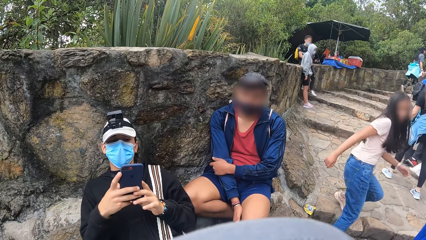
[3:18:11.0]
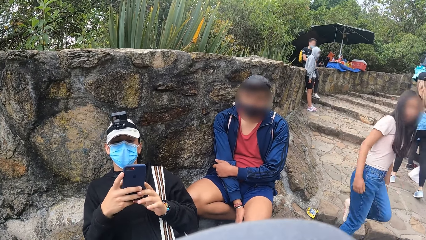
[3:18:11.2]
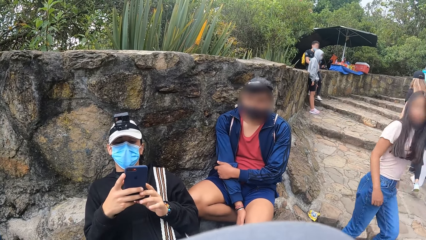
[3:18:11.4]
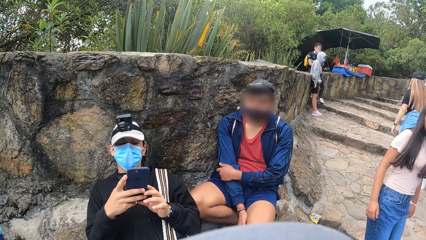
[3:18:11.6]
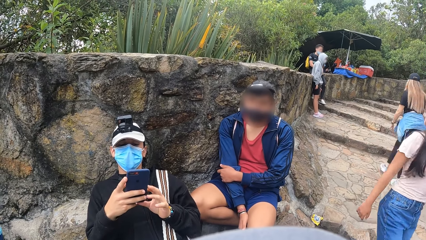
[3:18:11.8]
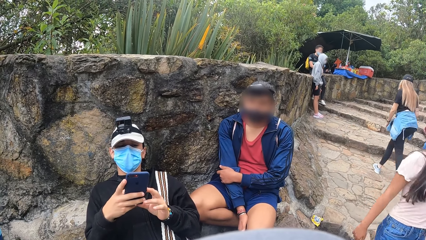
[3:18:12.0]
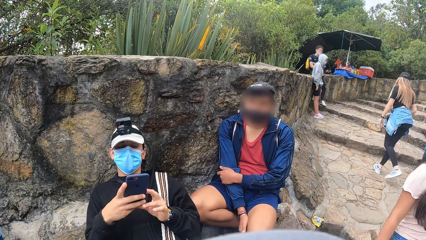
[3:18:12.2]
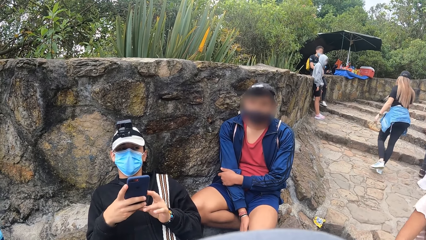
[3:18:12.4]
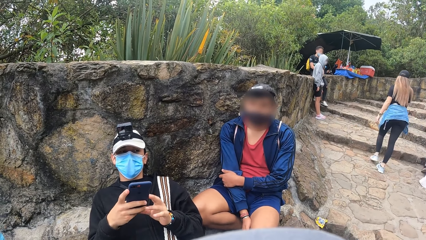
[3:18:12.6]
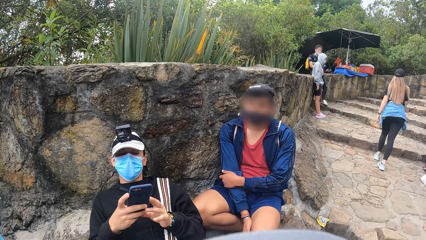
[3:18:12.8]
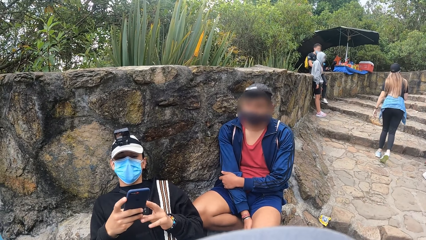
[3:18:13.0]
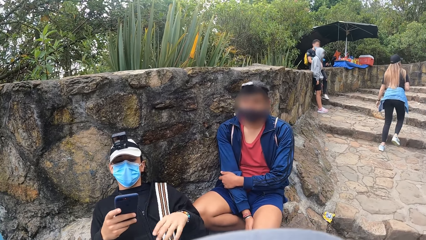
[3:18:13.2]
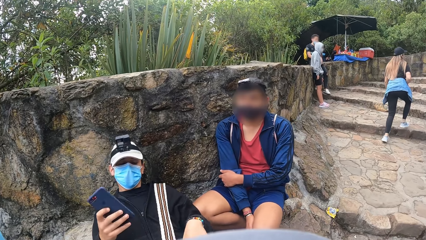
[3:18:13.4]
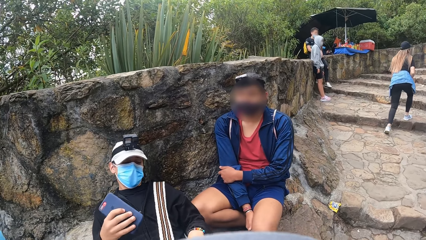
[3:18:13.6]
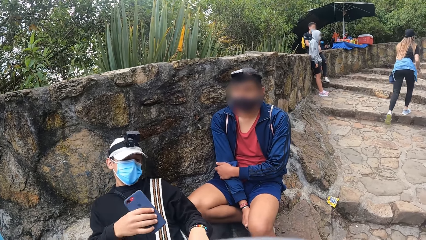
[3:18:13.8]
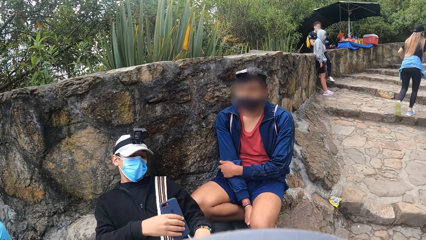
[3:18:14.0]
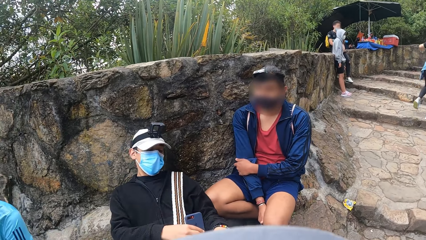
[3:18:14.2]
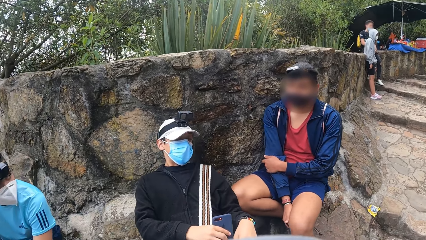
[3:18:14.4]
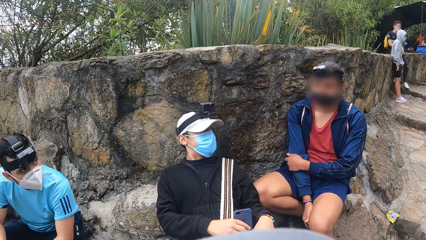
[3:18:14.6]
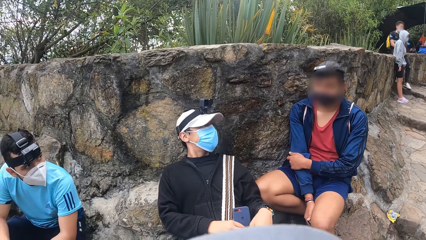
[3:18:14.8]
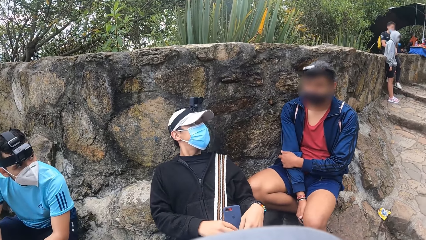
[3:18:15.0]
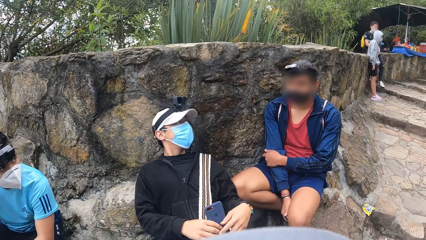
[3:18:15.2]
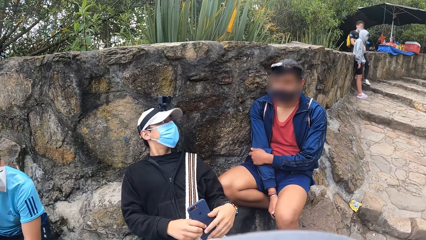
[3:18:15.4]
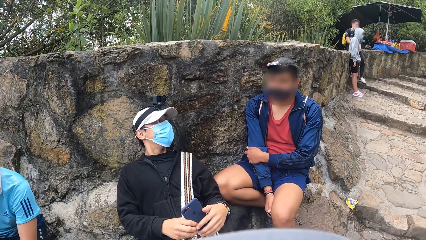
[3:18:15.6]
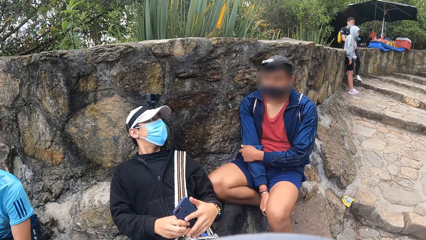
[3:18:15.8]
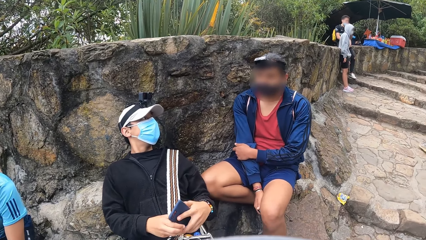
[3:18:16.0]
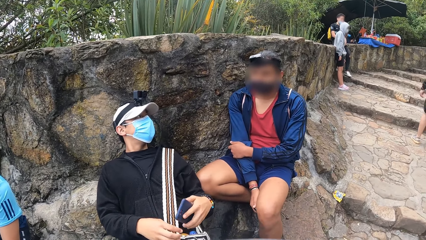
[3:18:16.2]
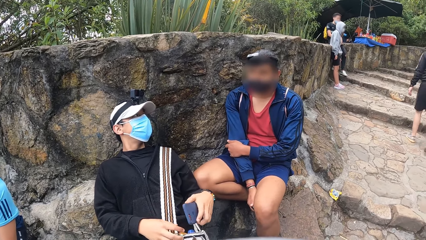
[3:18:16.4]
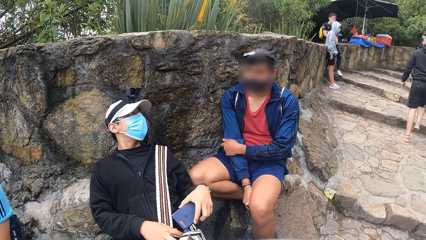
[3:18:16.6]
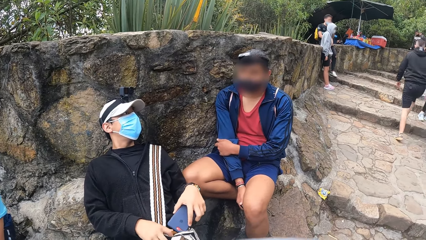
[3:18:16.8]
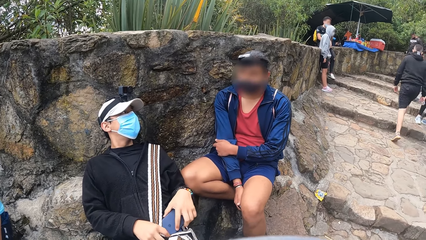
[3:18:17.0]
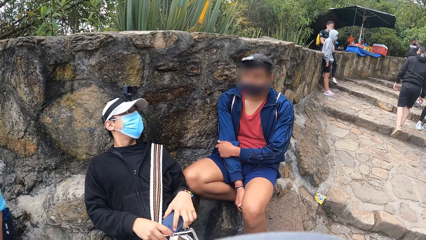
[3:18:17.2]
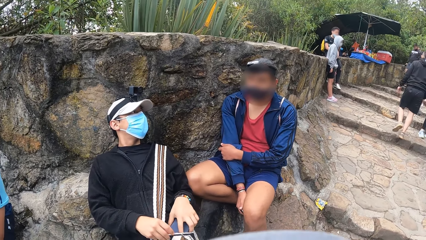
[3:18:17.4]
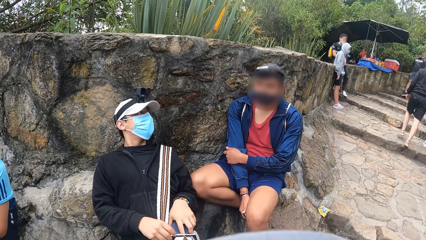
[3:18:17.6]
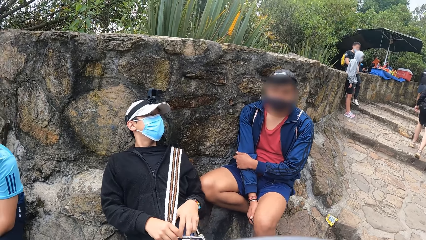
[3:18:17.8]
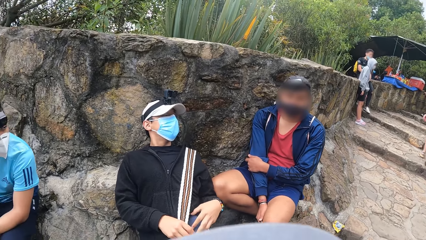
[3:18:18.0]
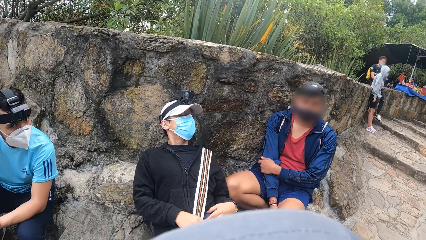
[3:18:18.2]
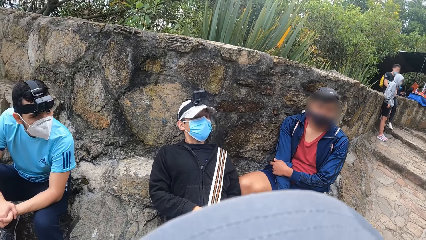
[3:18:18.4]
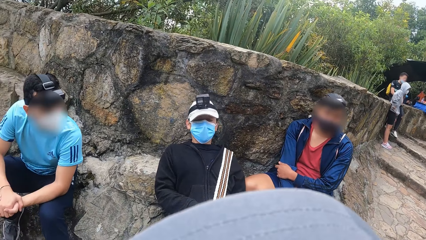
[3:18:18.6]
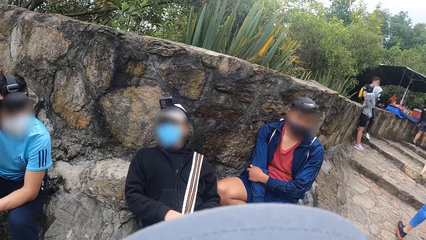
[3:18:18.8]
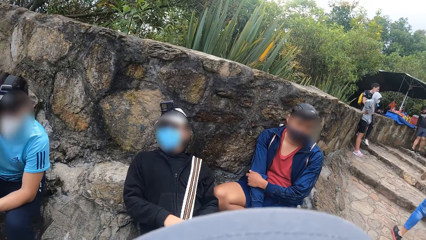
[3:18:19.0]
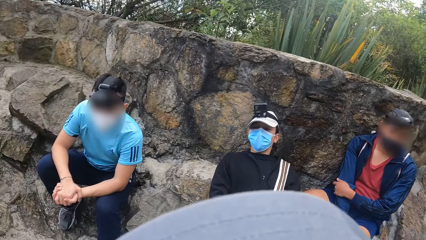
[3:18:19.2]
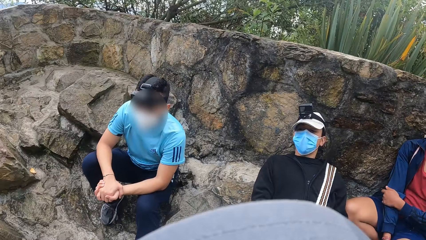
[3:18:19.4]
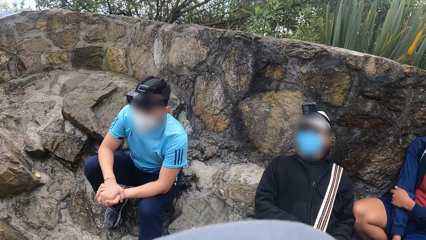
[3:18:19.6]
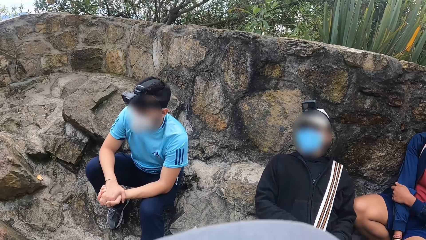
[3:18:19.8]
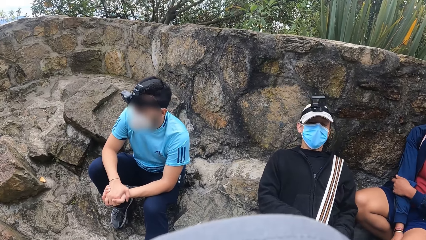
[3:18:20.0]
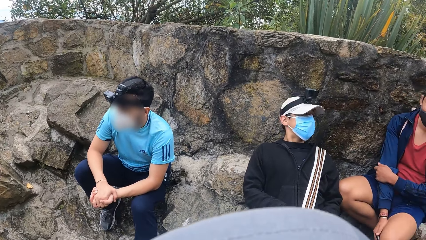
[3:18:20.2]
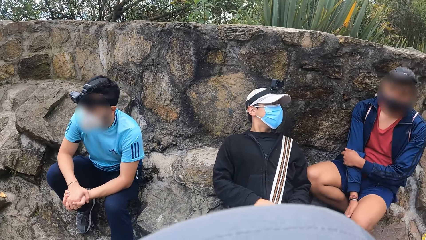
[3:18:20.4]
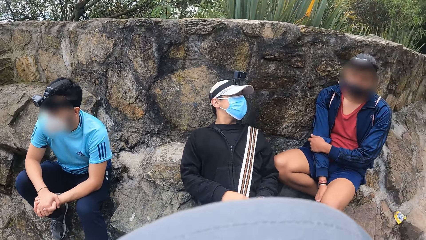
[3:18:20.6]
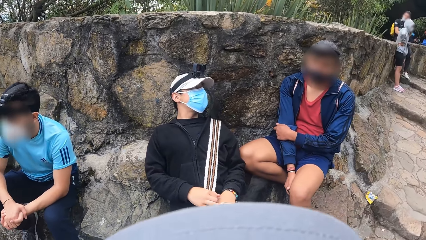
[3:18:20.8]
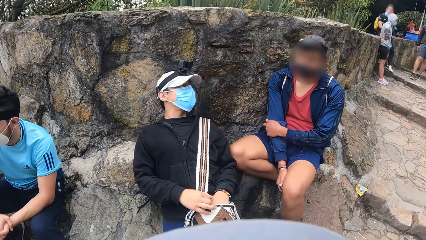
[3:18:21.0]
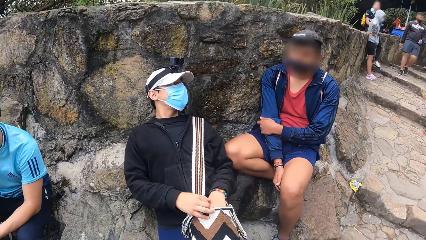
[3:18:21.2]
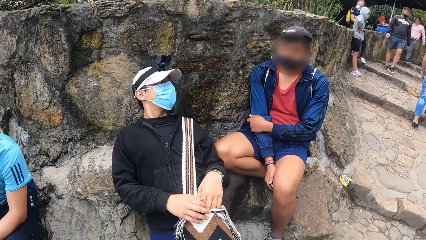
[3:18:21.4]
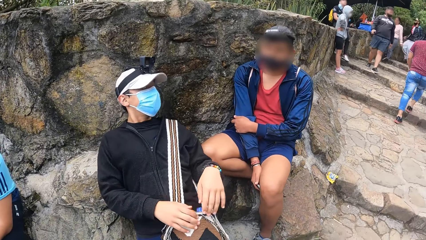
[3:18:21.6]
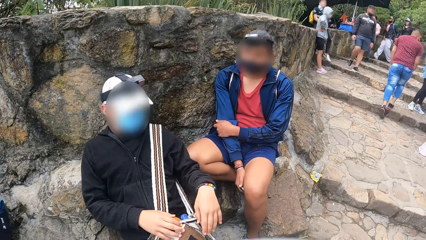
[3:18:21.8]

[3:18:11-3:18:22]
The man holds the phone with his left hand and puts the phone in a bag with his right hand.

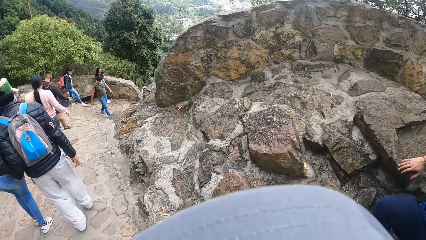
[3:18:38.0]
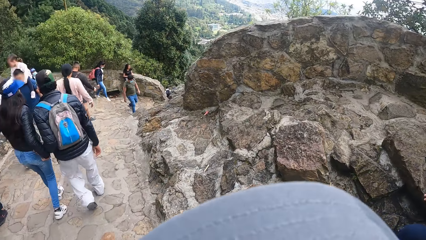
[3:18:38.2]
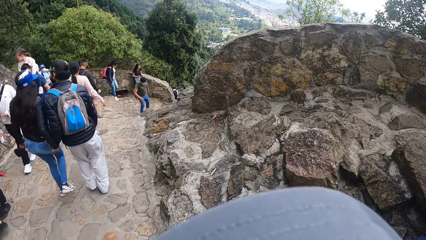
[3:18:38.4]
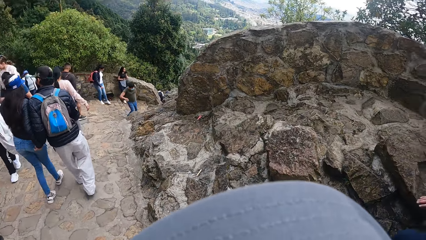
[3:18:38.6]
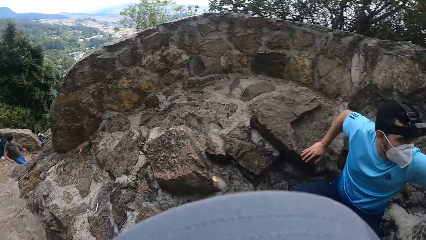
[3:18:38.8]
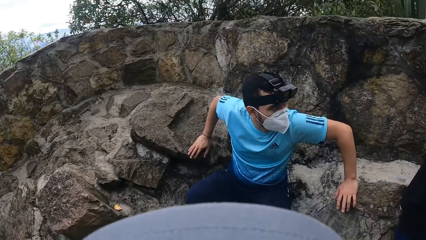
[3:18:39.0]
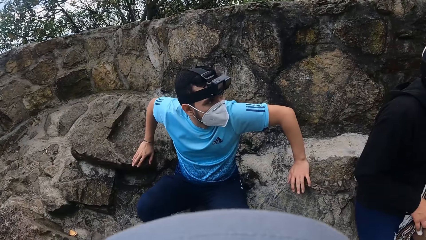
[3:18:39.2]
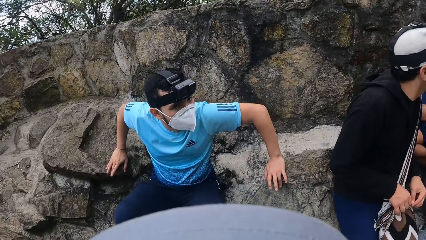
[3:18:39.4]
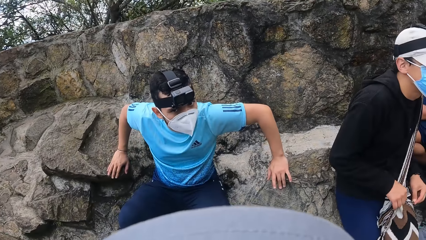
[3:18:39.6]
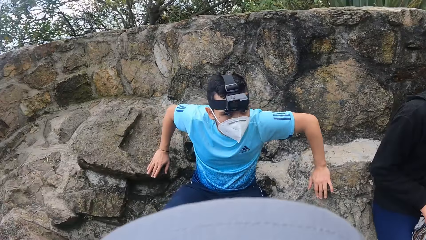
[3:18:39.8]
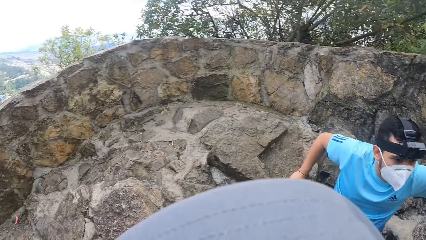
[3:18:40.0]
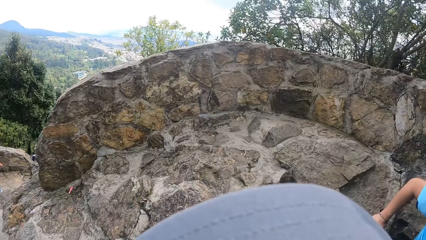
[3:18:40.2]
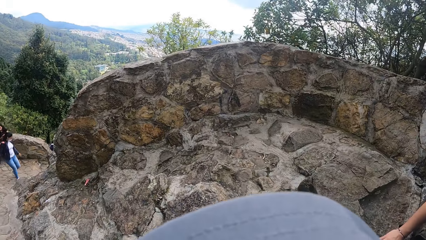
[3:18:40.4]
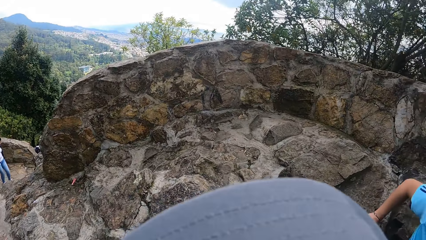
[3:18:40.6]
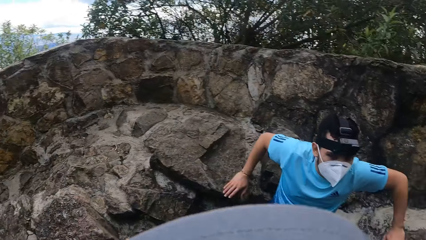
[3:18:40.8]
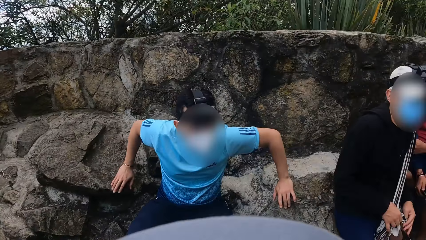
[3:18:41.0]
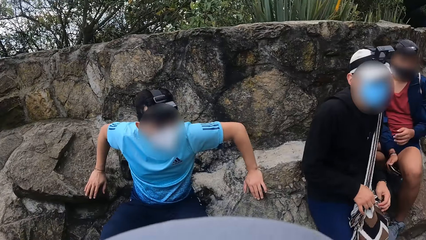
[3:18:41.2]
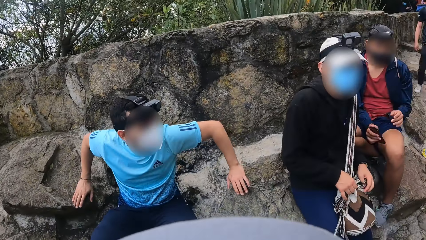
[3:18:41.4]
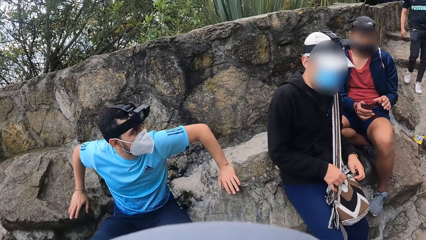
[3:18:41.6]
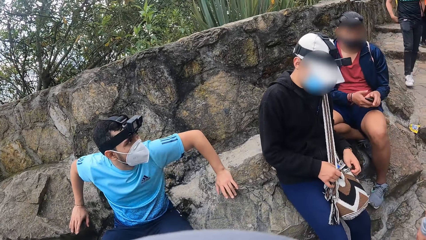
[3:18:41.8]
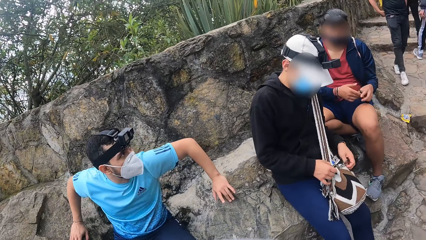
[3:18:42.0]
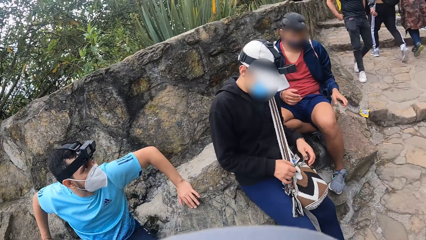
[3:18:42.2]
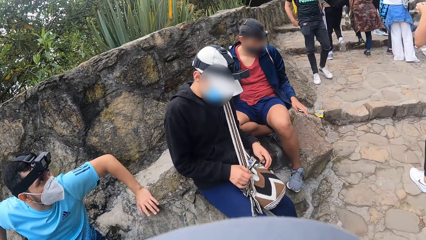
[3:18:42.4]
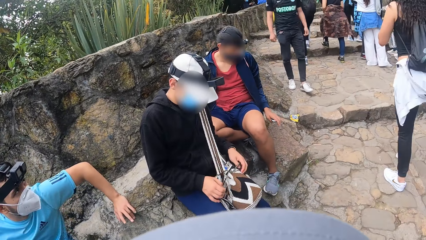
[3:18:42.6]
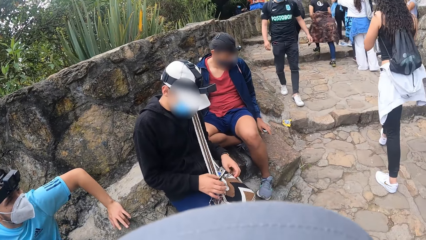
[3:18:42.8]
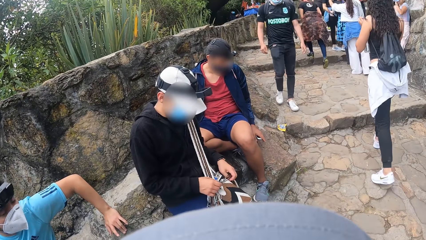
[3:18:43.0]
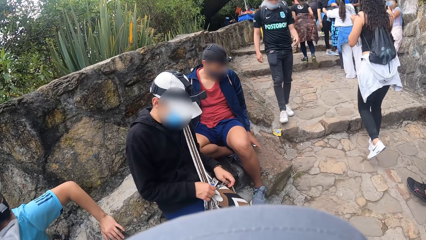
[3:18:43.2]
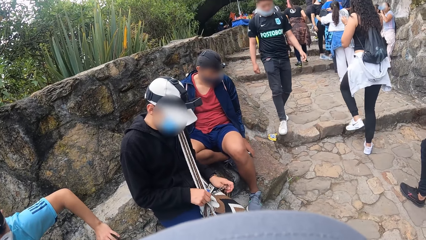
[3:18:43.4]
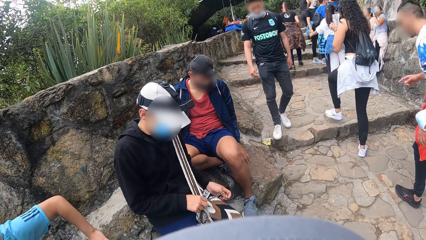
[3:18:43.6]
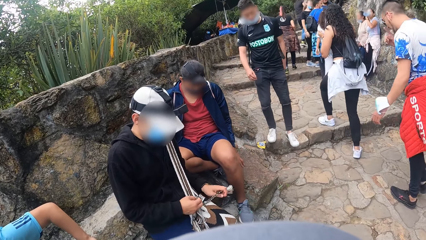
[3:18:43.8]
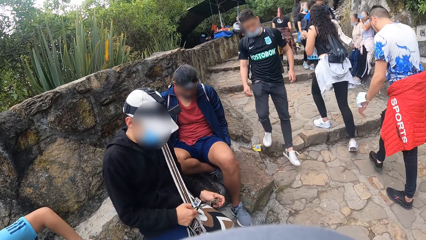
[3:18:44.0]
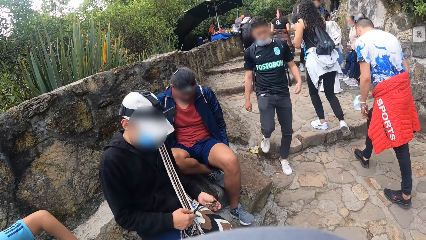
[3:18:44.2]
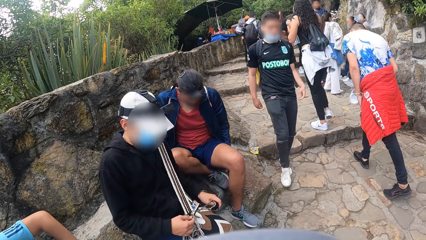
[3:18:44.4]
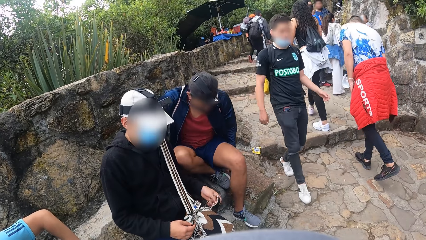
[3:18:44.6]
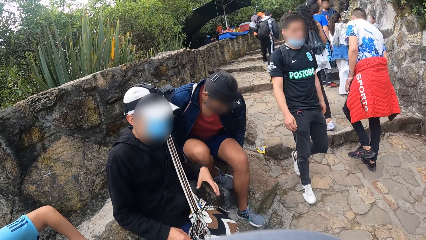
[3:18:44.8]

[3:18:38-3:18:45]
The camera wearer stares at a man.
